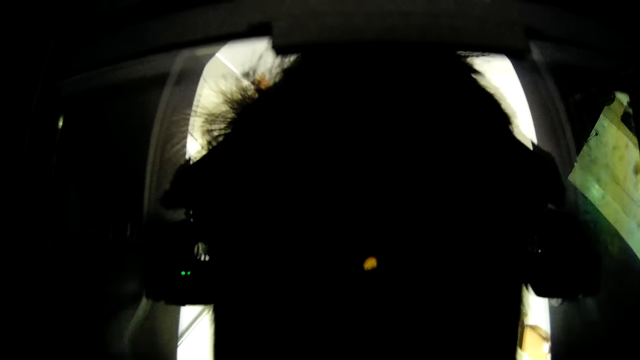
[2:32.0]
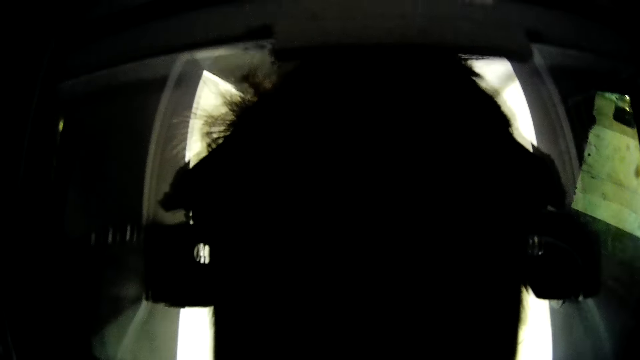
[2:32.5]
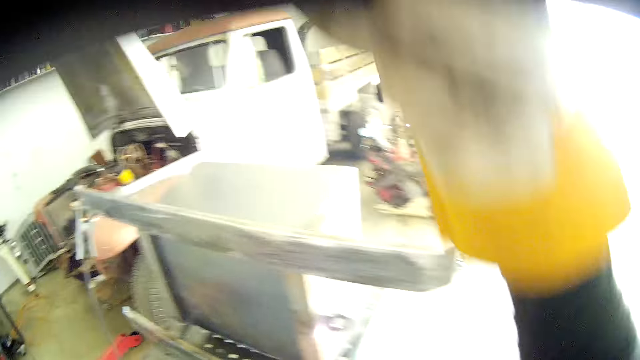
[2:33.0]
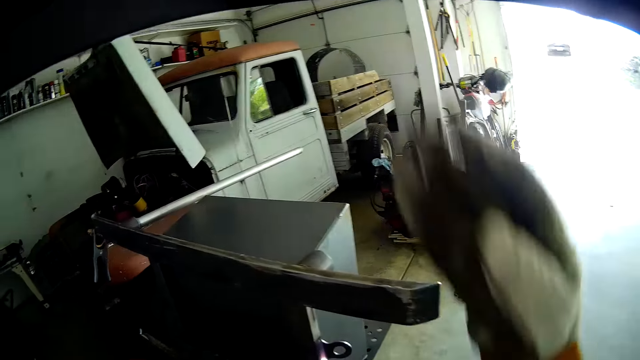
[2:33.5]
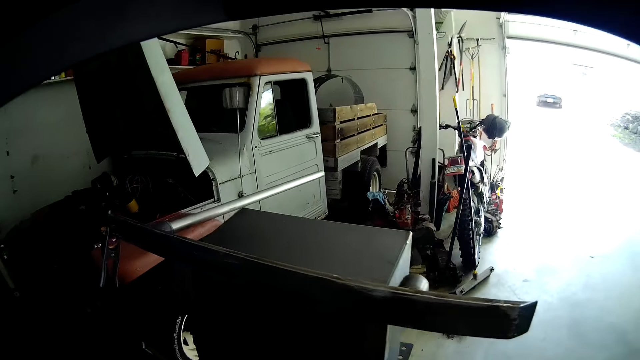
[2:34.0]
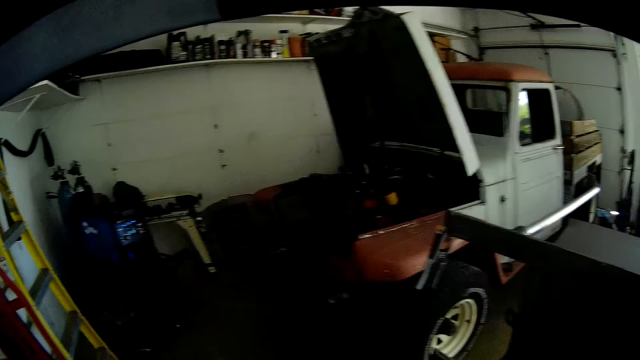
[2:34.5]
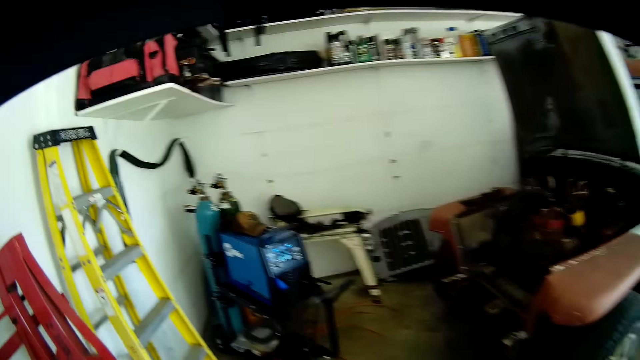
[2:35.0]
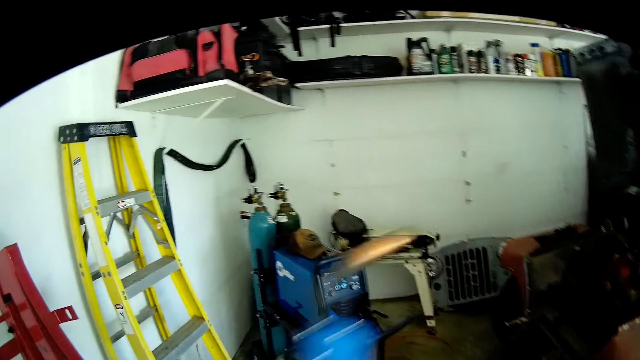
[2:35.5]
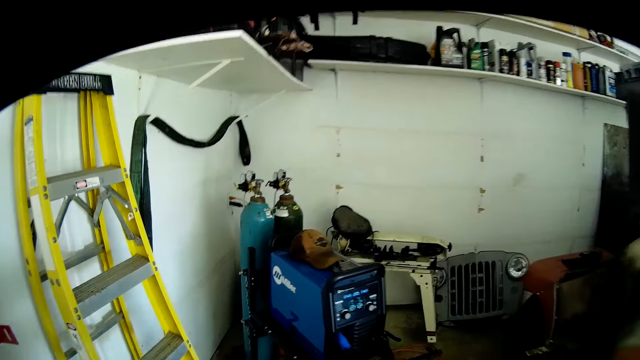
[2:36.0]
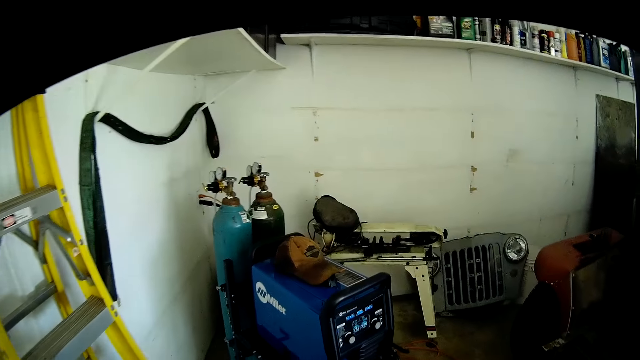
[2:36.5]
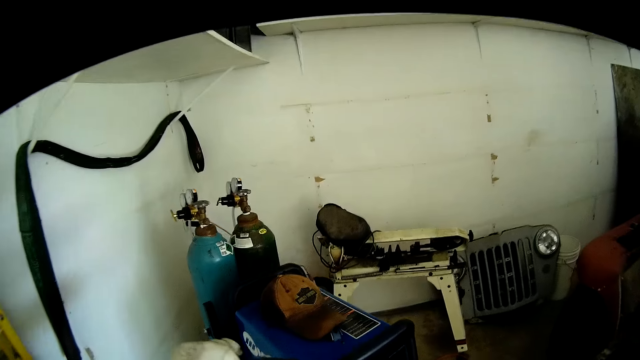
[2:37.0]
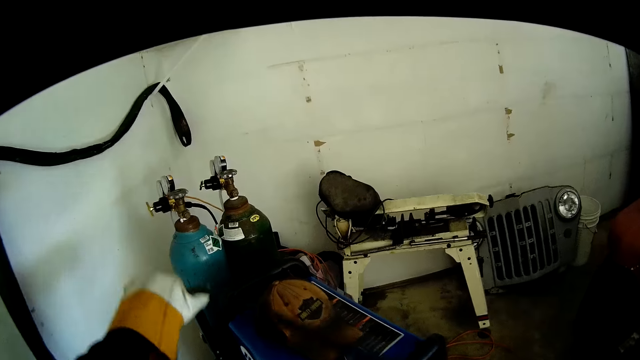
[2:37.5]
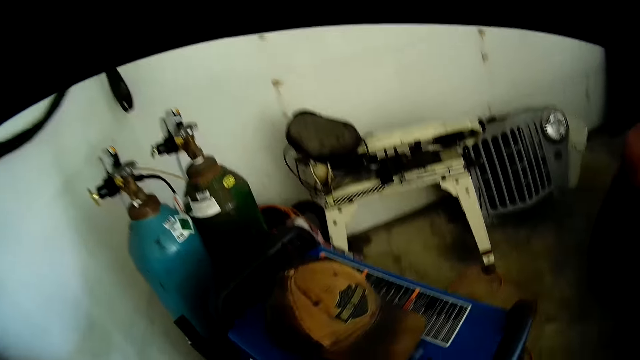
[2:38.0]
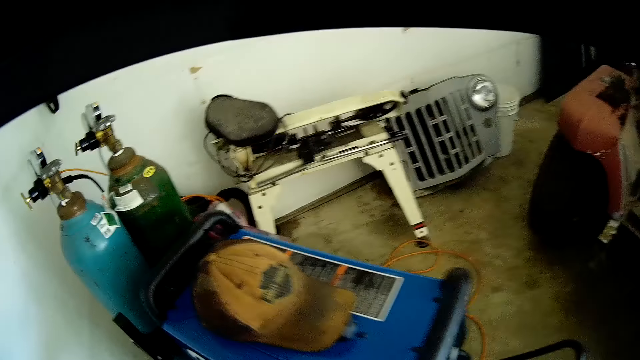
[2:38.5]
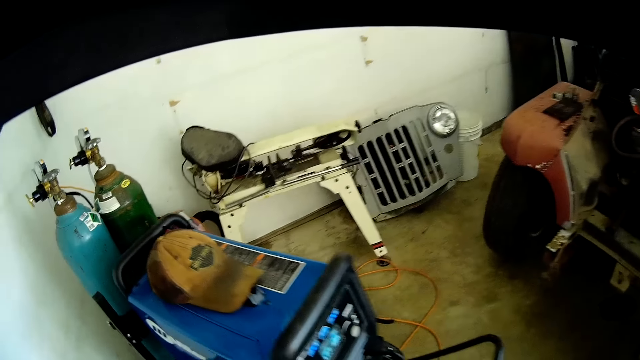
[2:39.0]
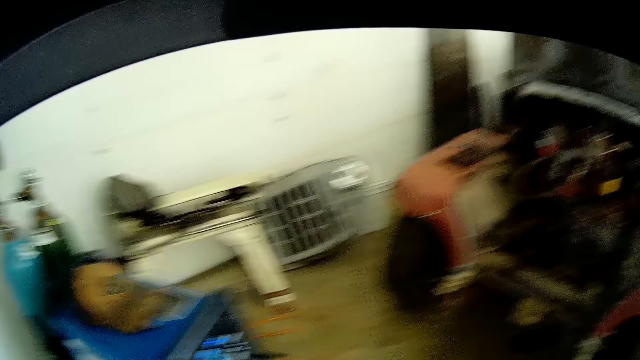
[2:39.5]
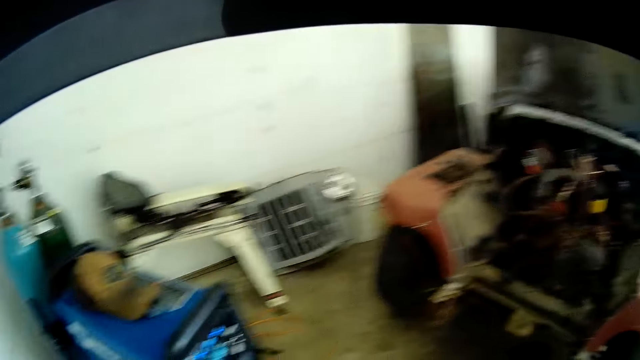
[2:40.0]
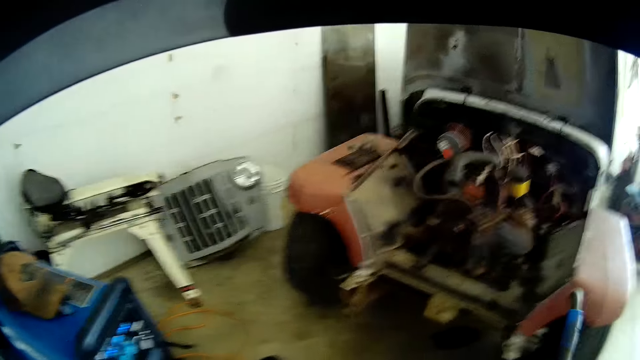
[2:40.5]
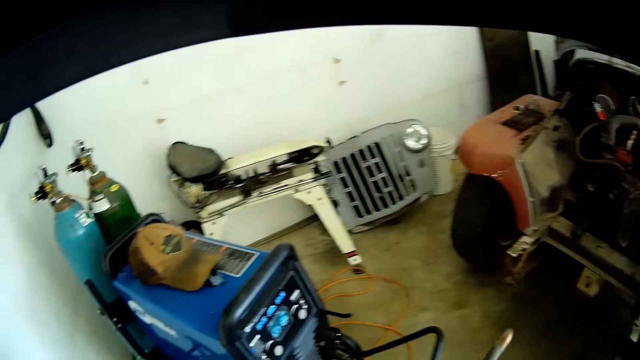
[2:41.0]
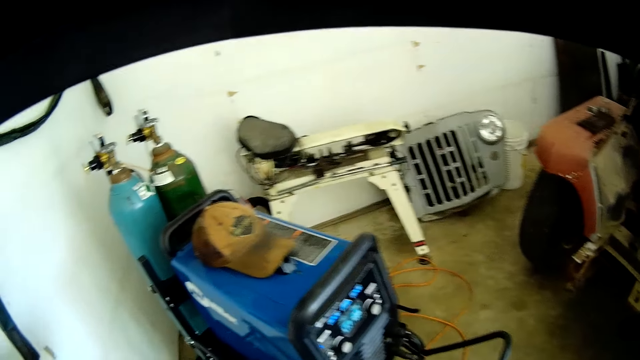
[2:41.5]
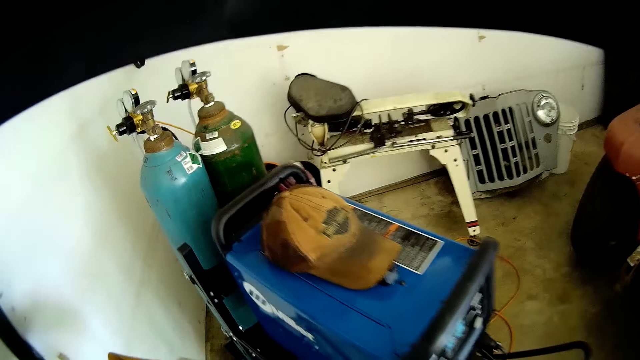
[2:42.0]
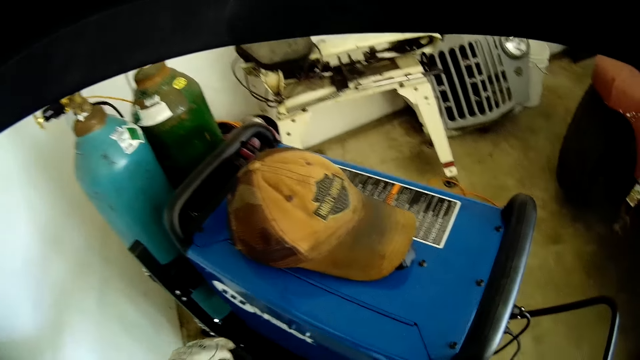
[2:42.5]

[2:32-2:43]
The camera wearer pulls up the face shield with his right hand. He walks around. He puts a hose pipe on the tractor.

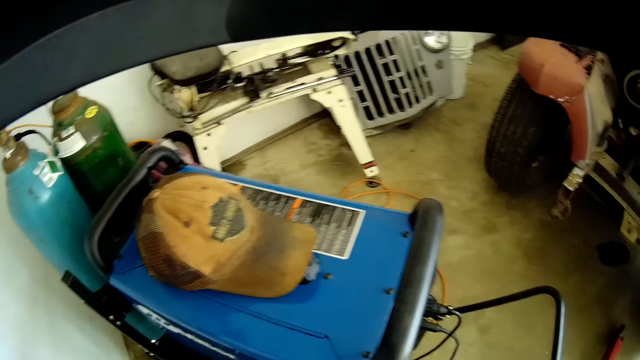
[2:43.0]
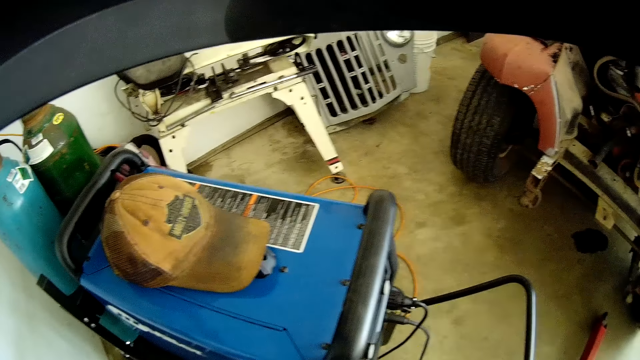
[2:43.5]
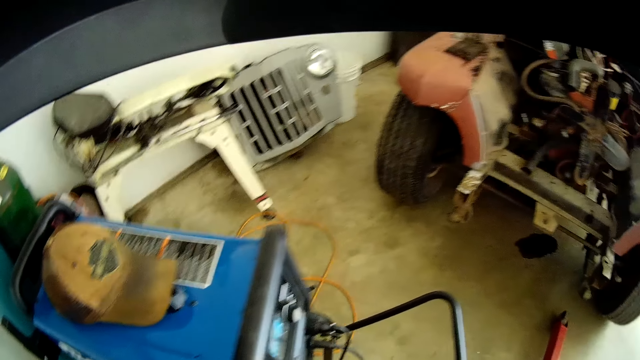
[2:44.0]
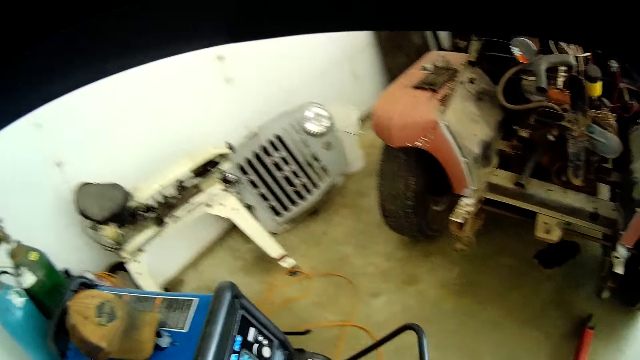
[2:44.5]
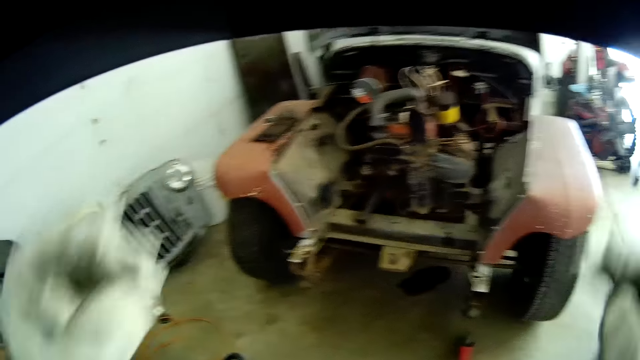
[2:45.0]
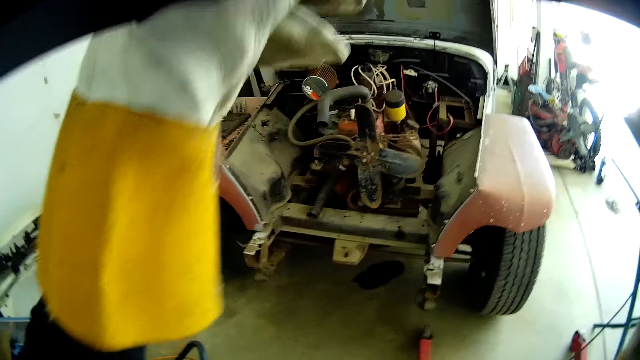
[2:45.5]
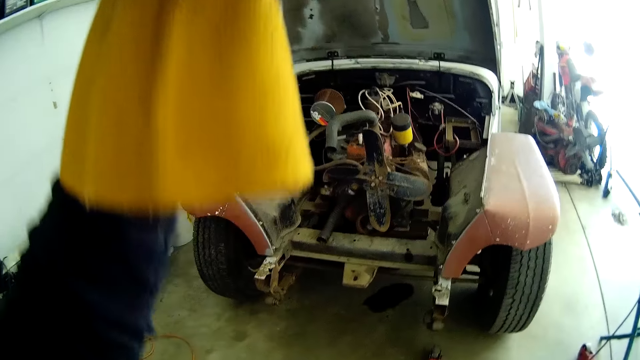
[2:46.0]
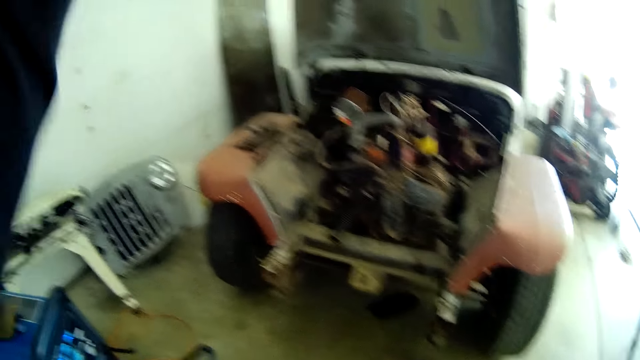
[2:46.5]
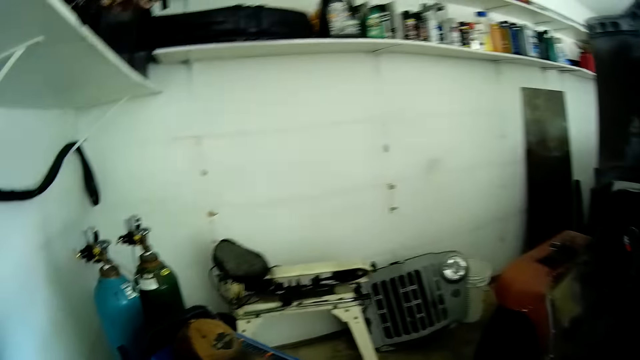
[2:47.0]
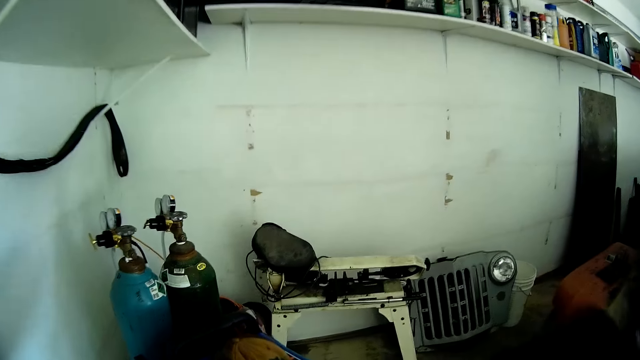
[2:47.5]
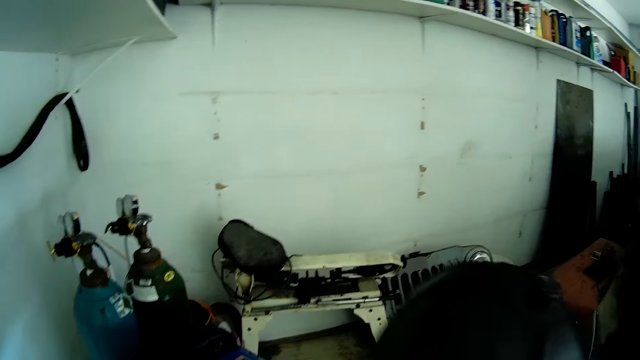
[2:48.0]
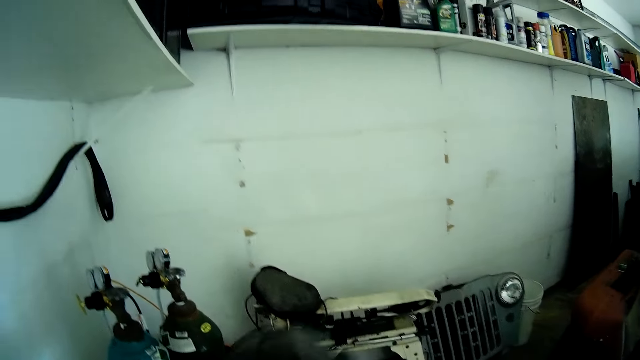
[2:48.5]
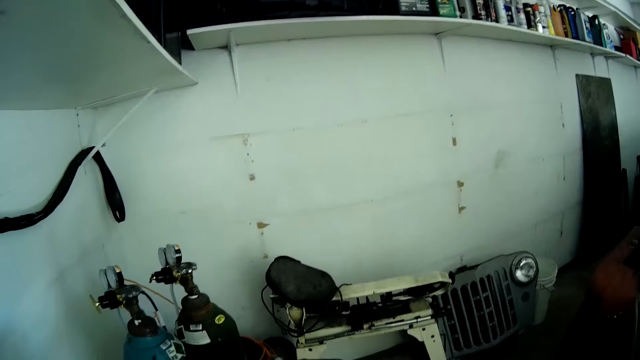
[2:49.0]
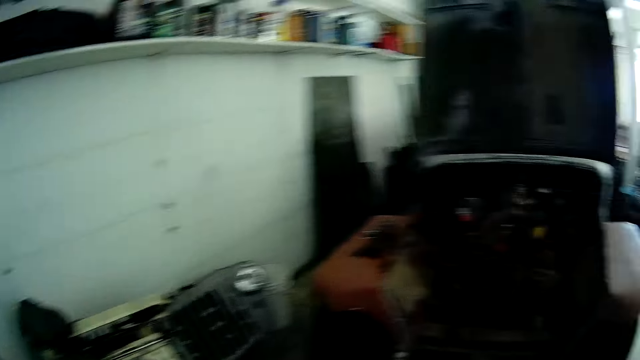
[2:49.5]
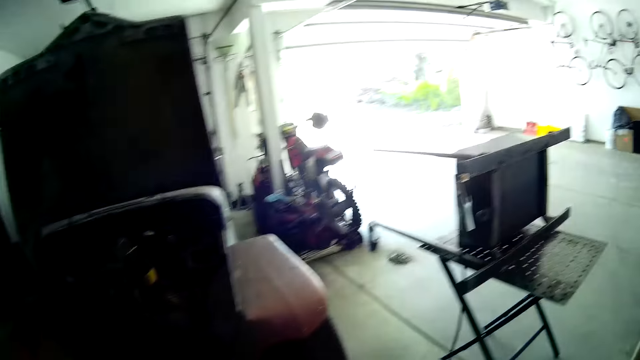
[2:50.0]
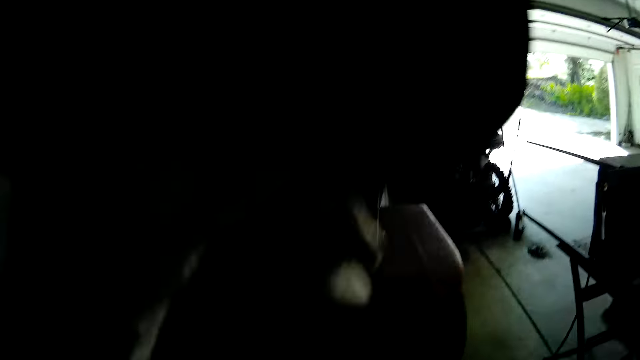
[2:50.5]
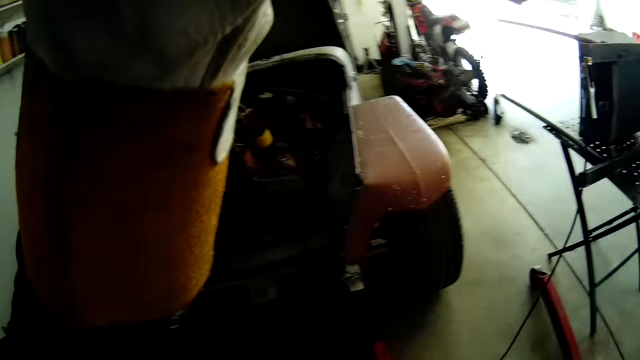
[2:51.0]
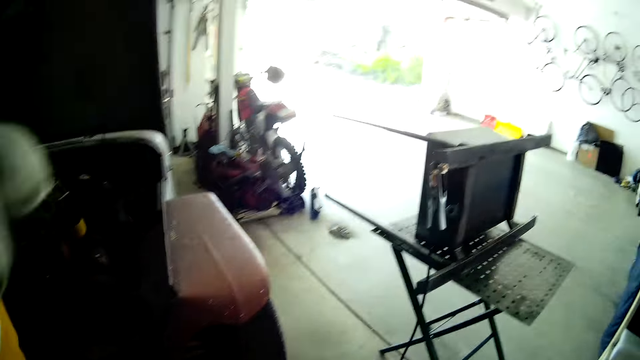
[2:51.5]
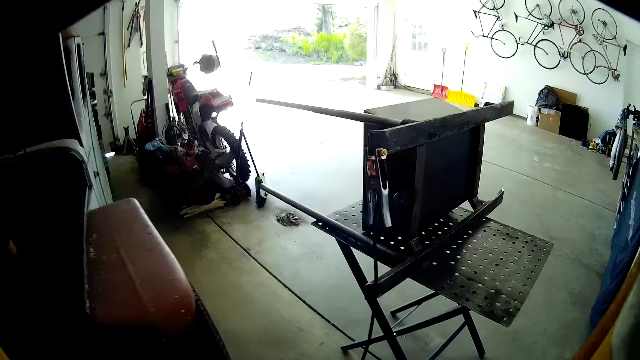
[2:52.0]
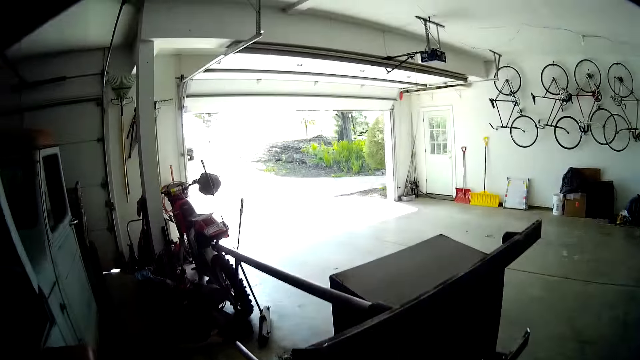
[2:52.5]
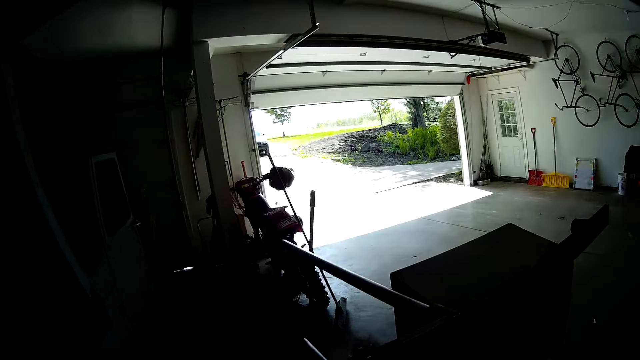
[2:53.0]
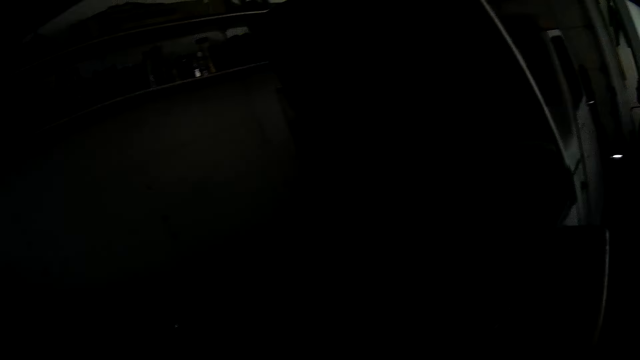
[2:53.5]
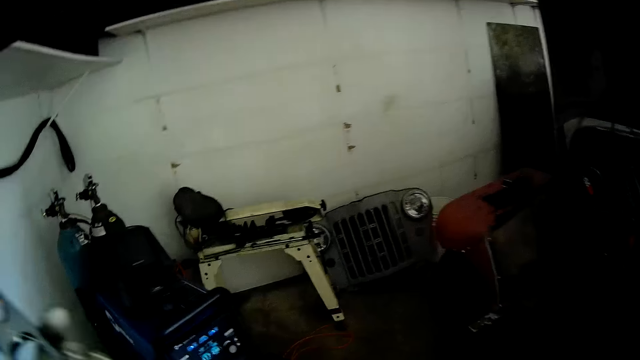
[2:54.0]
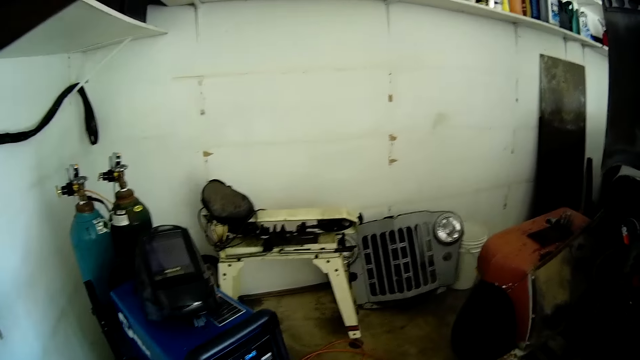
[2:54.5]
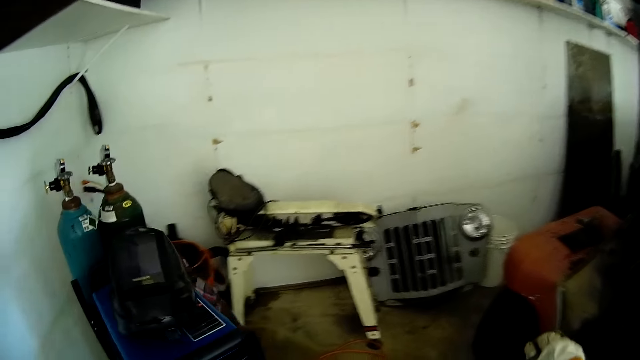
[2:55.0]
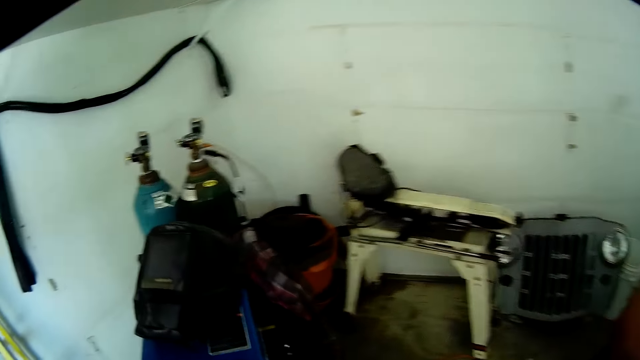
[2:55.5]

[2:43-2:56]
The camera wearer removes the welding glass from his head with his hands. He walks around. He drops the welding glass on a welding engine on the floor. He touches his face with his left hand.
